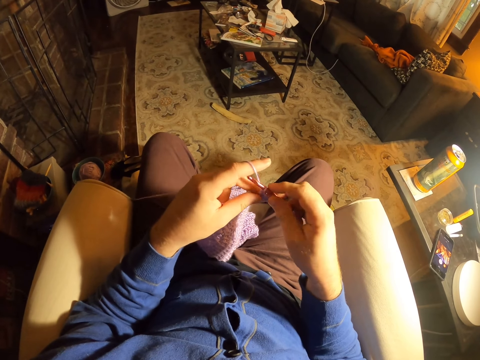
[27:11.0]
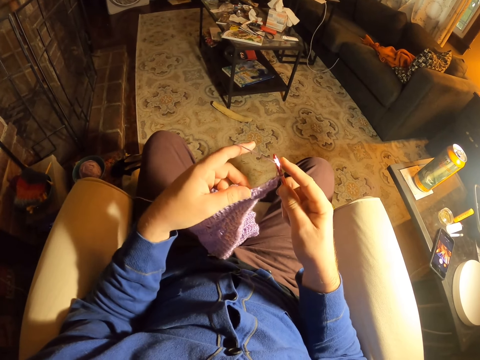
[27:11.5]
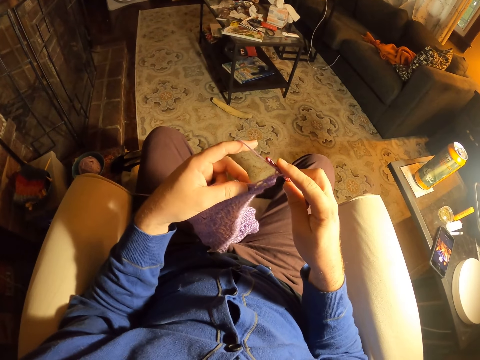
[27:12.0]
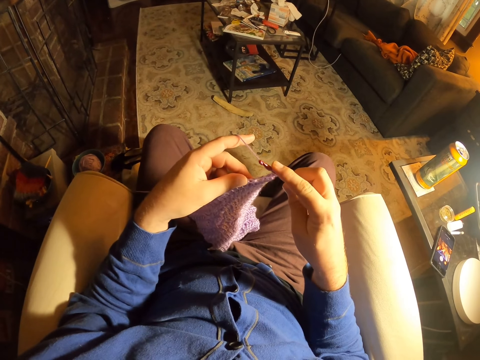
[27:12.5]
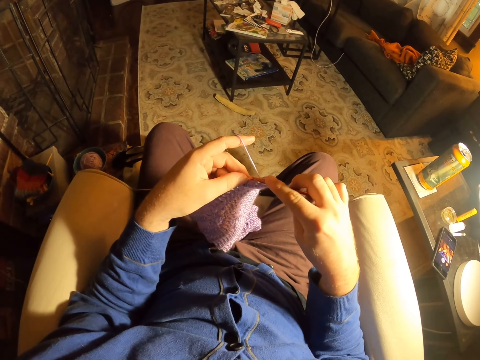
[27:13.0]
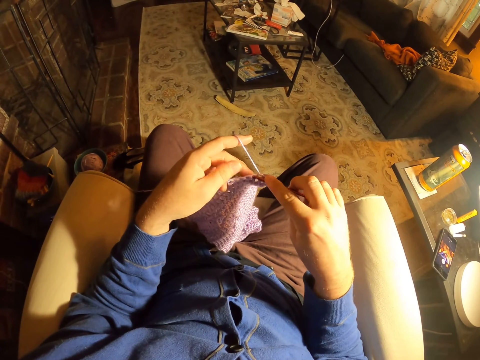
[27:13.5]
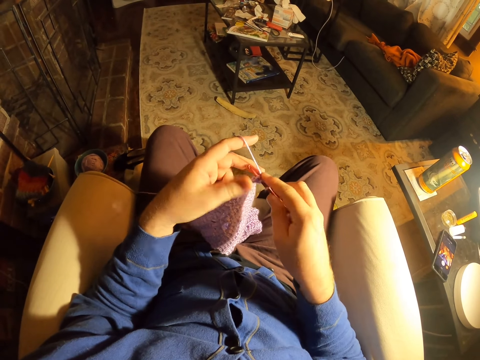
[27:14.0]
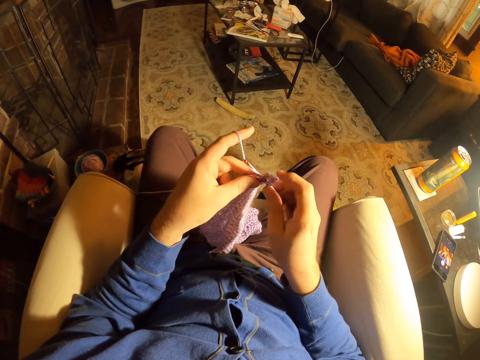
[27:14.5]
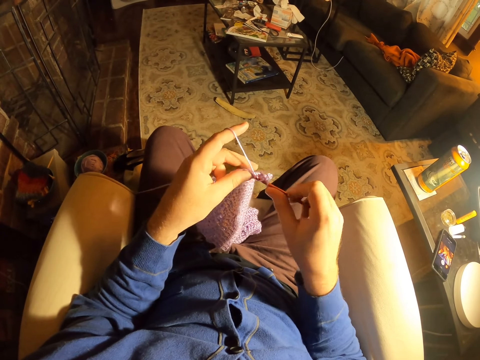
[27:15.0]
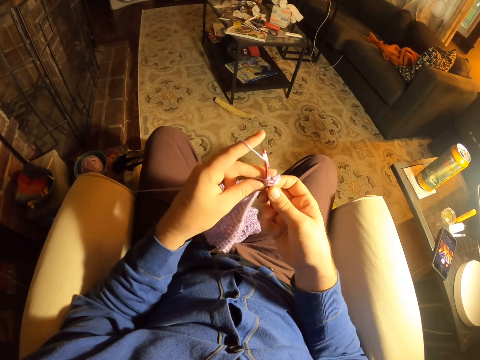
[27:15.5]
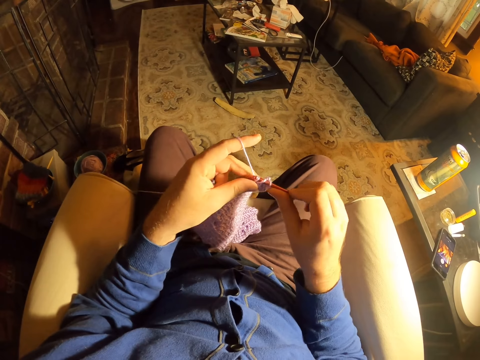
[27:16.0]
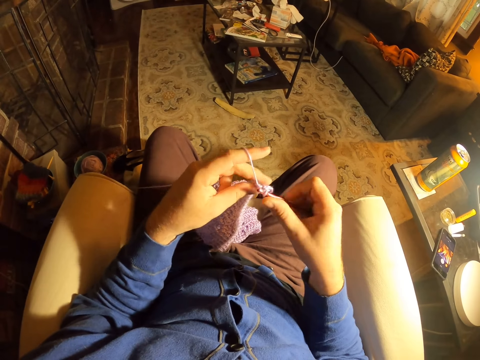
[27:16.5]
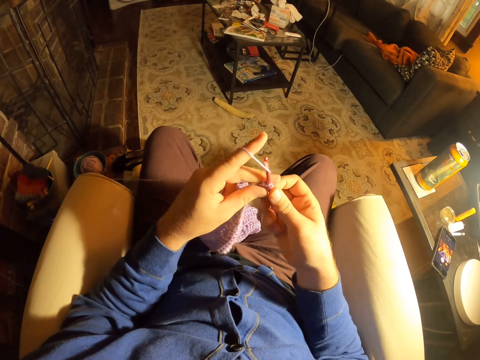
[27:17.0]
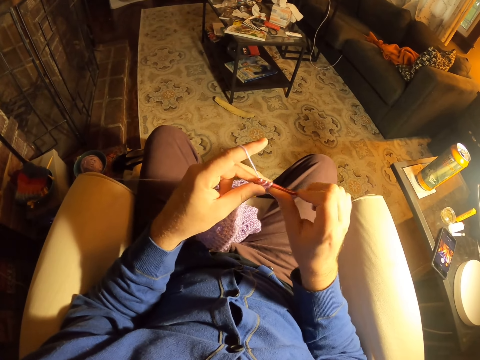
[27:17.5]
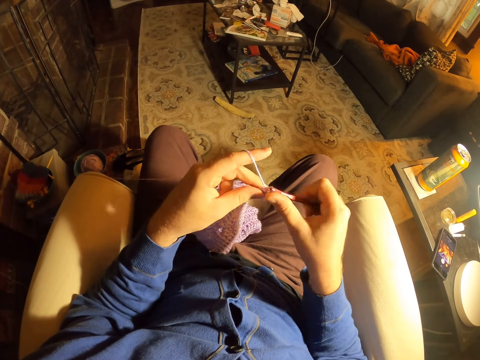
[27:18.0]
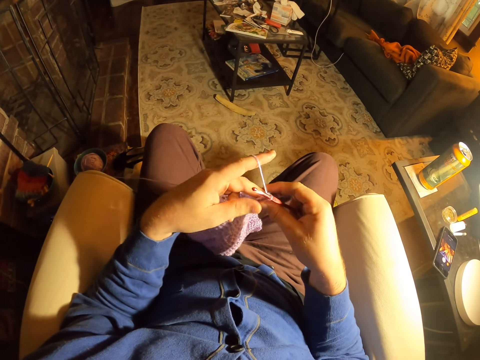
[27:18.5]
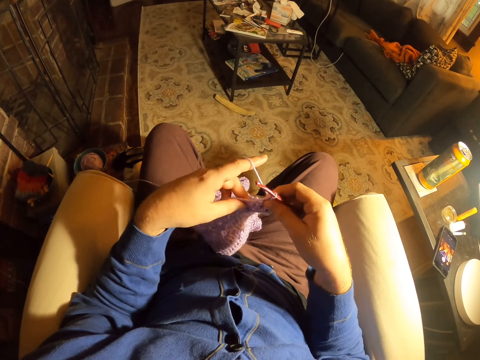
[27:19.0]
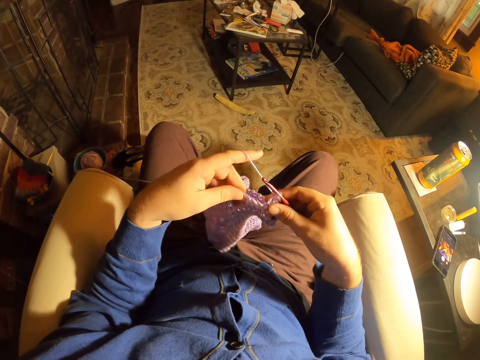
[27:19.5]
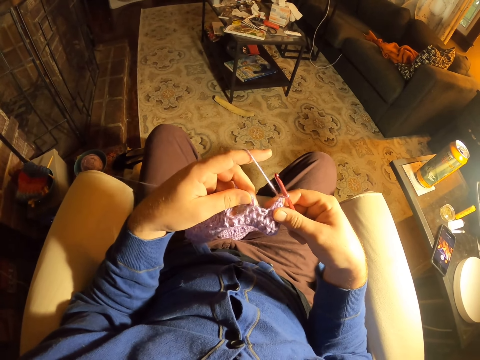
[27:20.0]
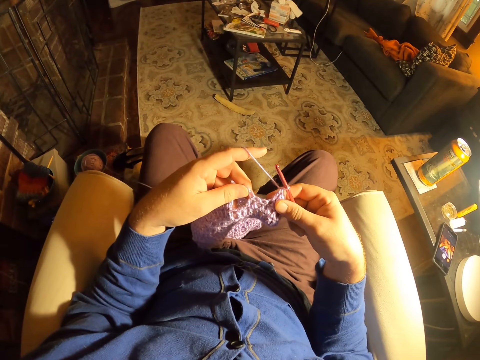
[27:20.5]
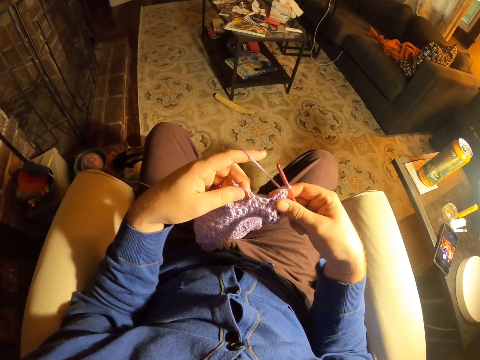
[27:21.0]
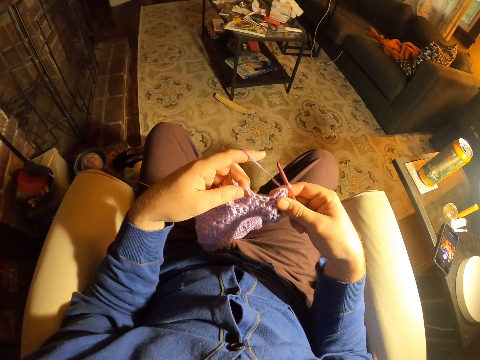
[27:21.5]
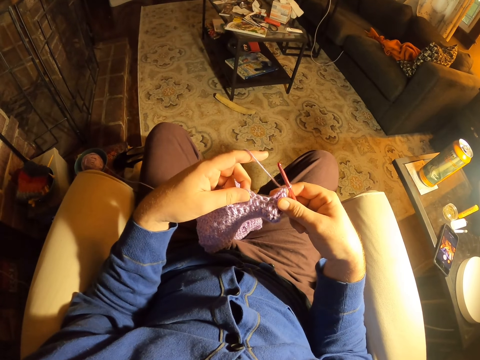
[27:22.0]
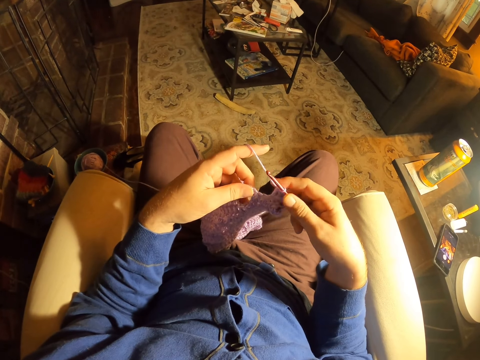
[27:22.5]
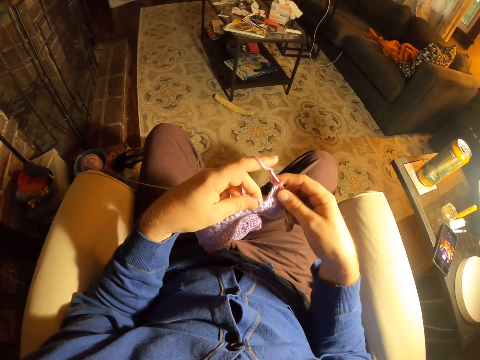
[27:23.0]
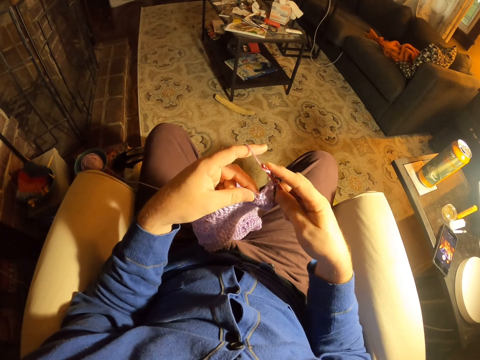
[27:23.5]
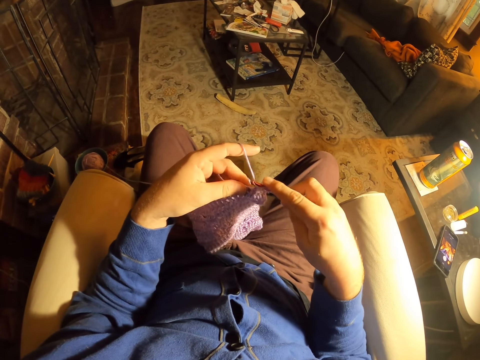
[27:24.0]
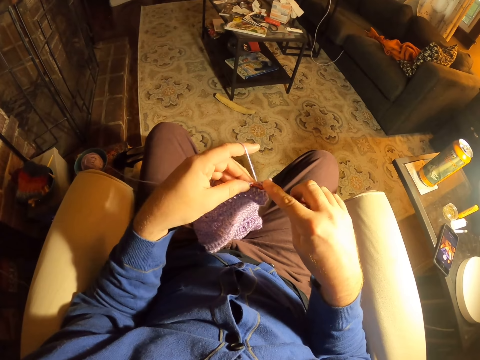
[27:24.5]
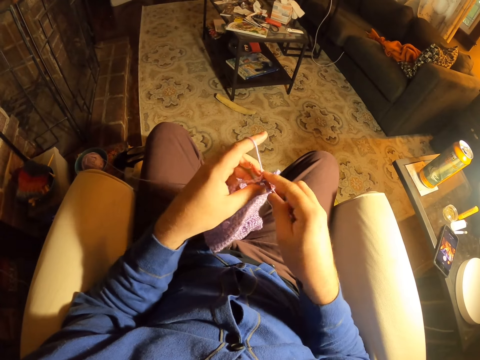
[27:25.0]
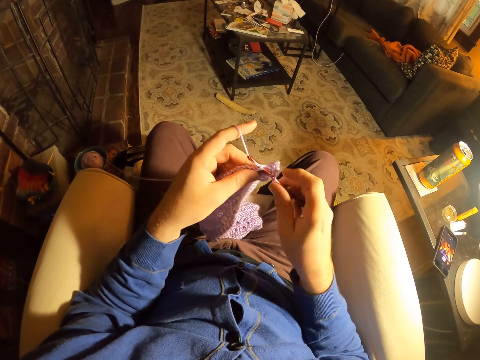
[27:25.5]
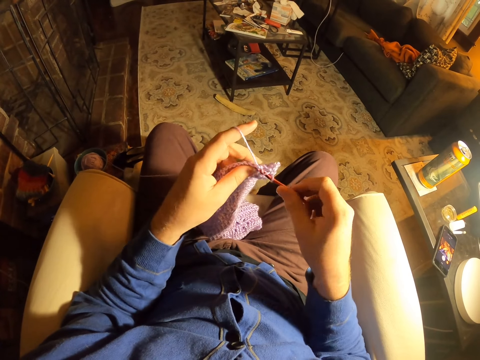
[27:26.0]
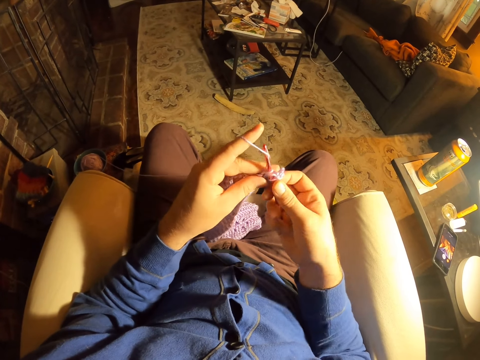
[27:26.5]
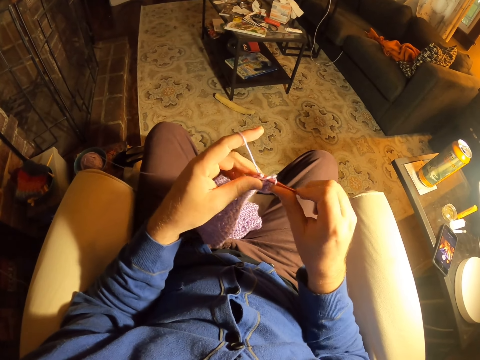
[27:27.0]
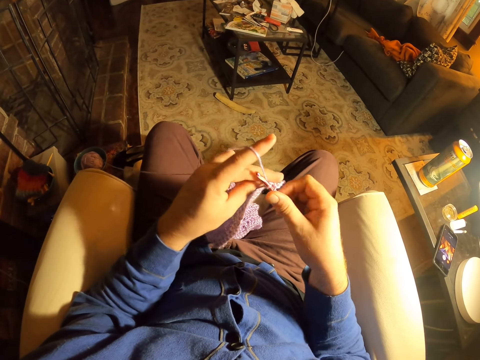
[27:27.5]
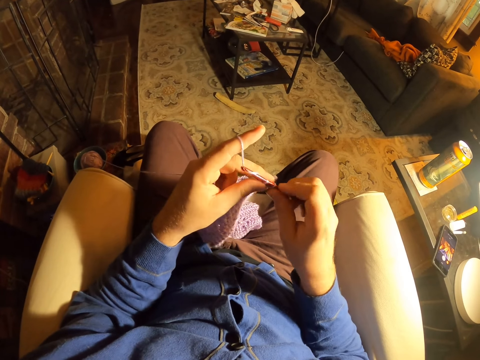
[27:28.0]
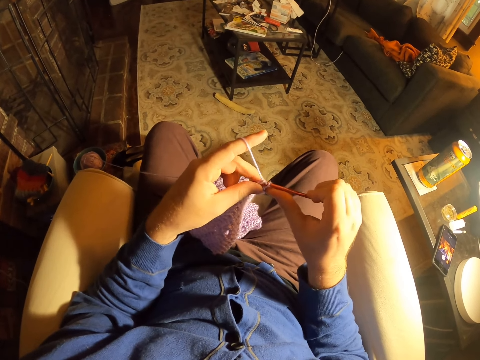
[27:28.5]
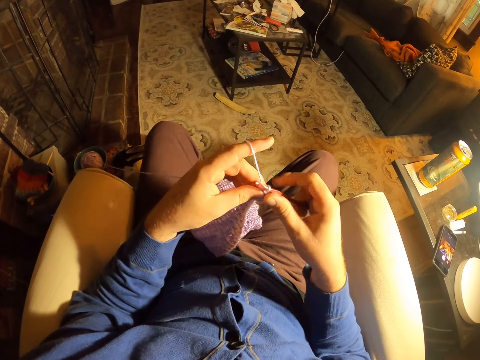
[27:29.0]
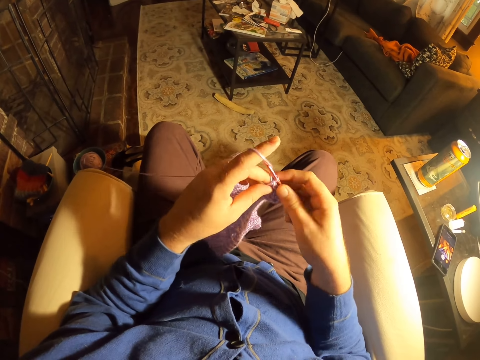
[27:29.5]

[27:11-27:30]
The camera wearer rolls thread around the crochet needle. They knit a fabric with the crochet needle. They roll thread around the crochet needle. They knit the fabric with the crochet needle. They roll thread around the crochet needle. They knit the fabric with the crochet needle. They examine the stitches. They roll thread around the crochet needle. They knit the fabric with the crochet needle.

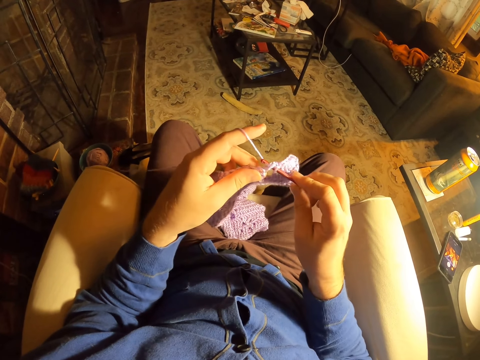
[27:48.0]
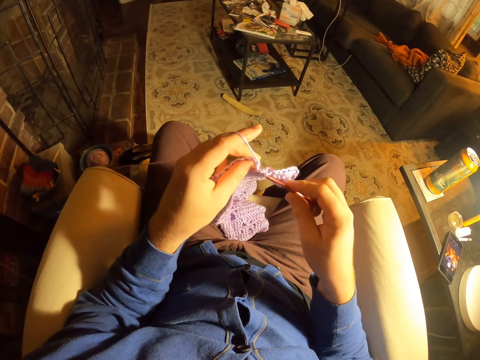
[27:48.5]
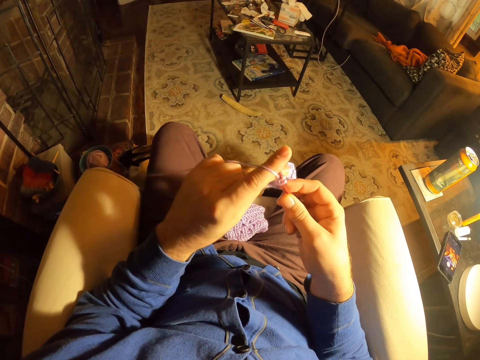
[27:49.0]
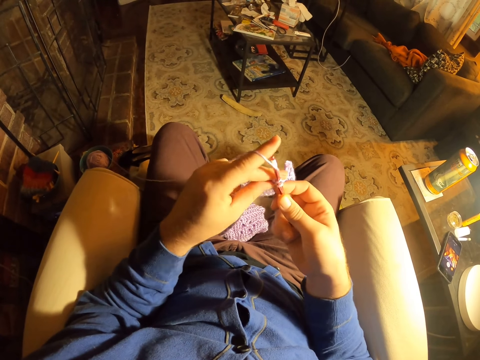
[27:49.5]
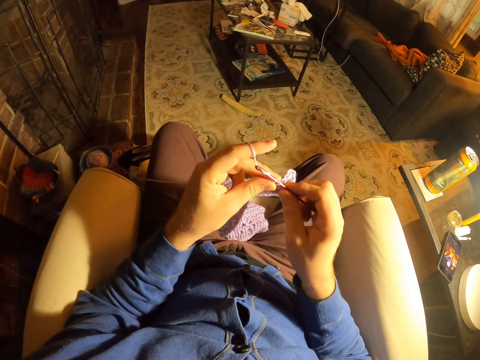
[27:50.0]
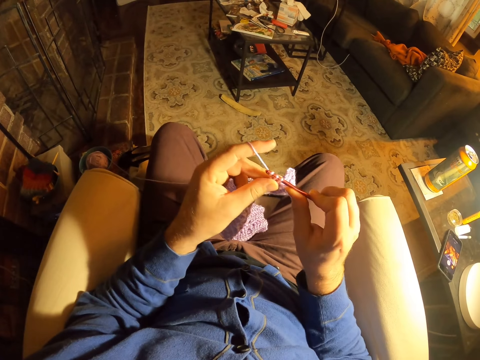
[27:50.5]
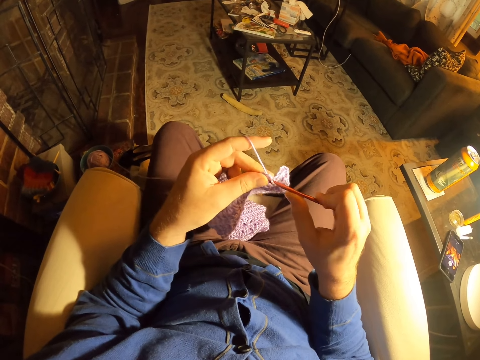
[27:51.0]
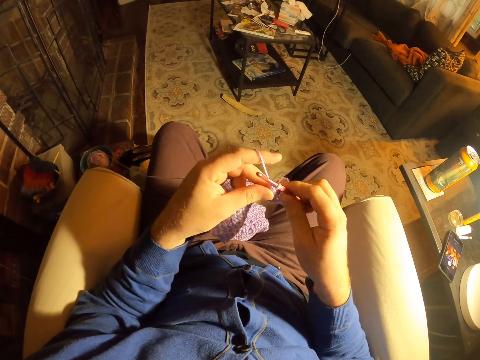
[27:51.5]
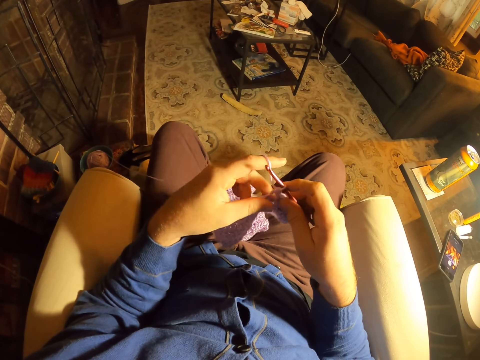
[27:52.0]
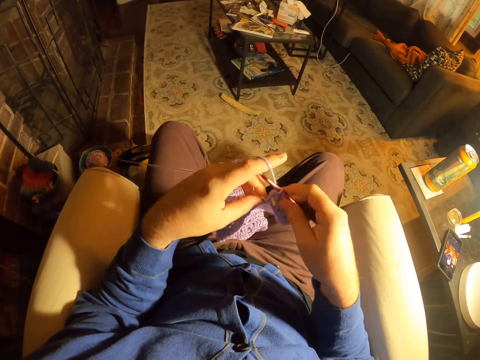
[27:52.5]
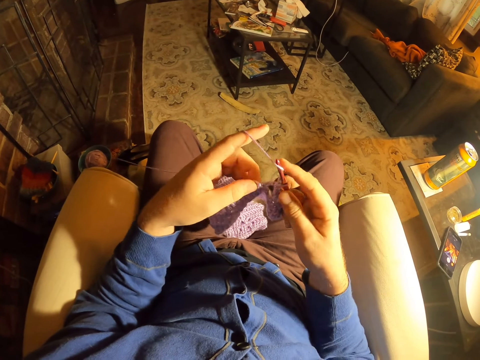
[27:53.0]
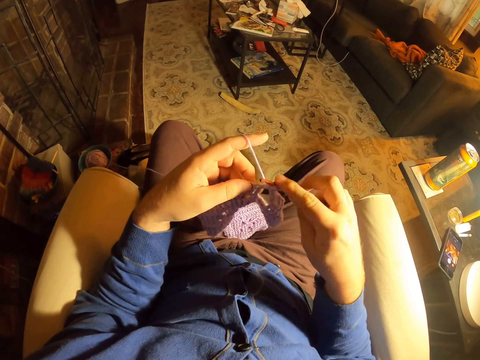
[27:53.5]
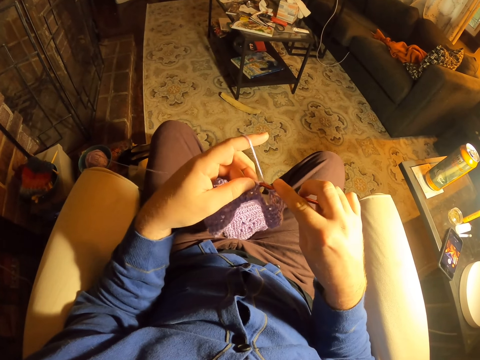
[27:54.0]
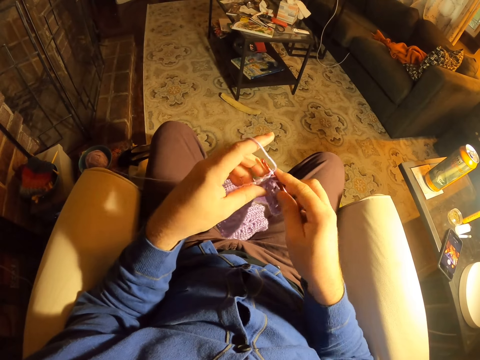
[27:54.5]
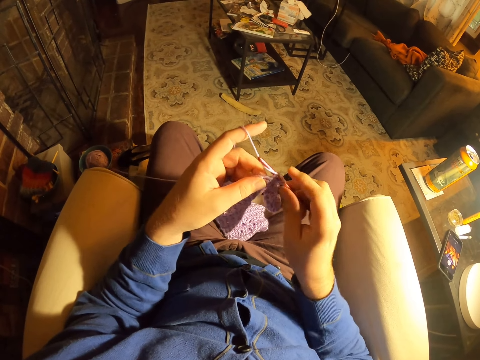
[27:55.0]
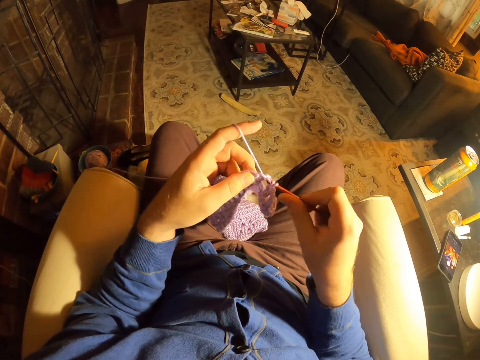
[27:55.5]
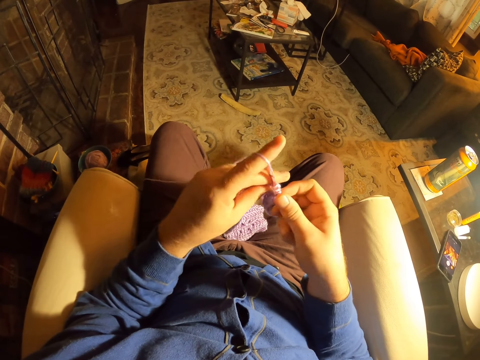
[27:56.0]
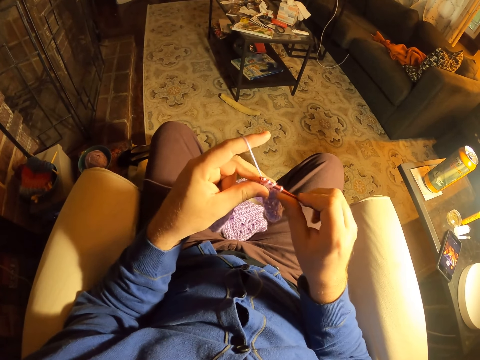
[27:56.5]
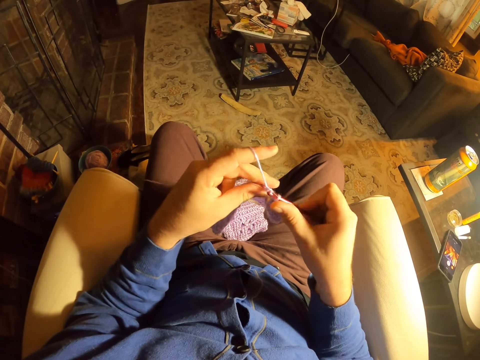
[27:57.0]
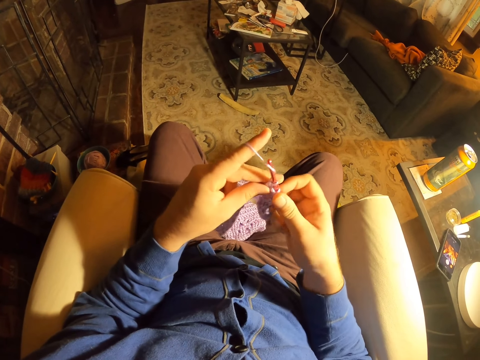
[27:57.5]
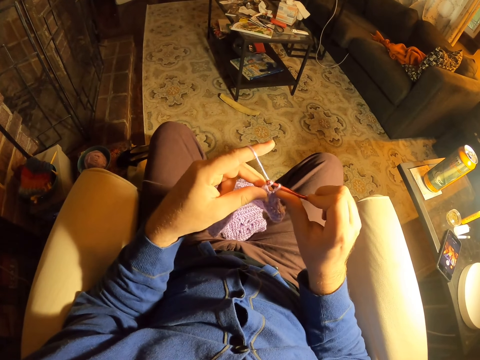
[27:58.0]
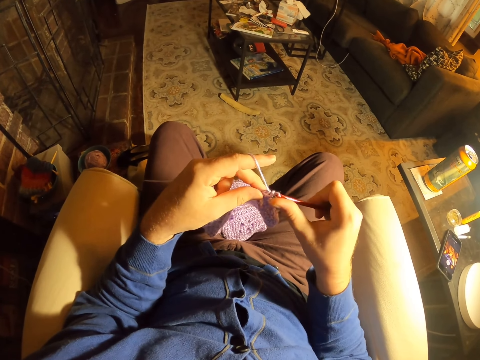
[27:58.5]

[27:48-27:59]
The camera wearer rolls thread around the crochet needle. They knit the fabric with the crochet needle. They roll thread around the crochet needle. They knit the fabric with the crochet needle. They roll thread around the crochet needle. They knit the fabric with the crochet needle.
